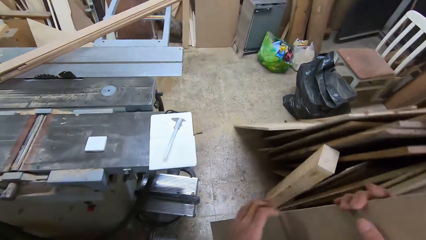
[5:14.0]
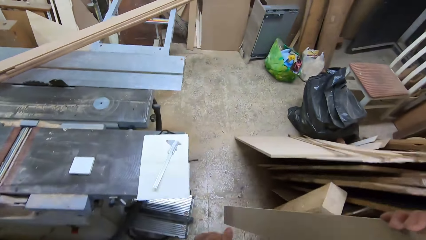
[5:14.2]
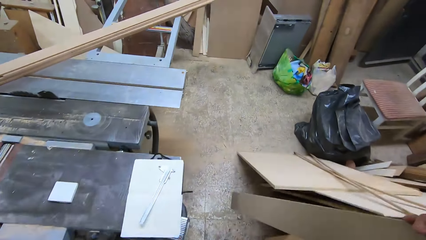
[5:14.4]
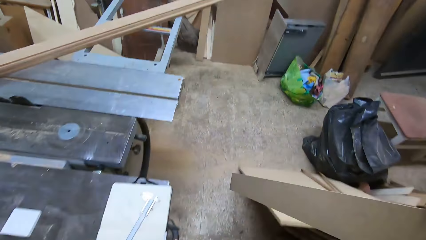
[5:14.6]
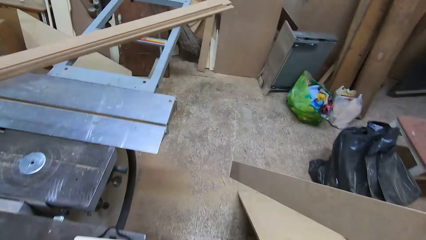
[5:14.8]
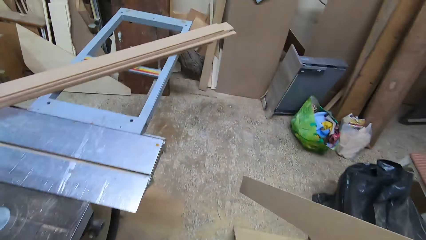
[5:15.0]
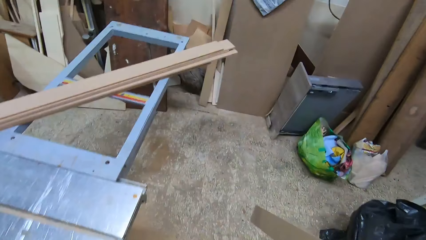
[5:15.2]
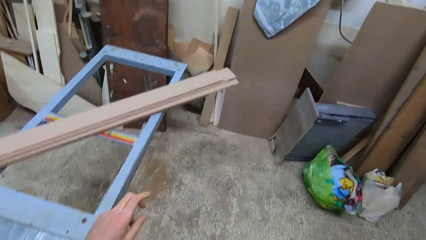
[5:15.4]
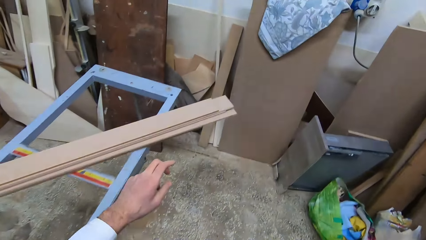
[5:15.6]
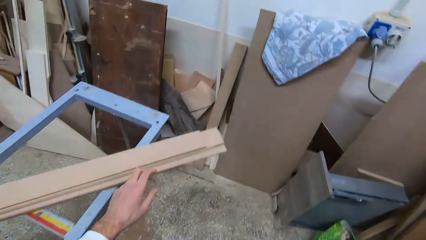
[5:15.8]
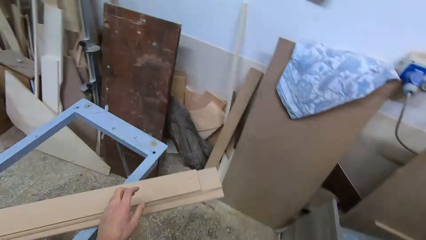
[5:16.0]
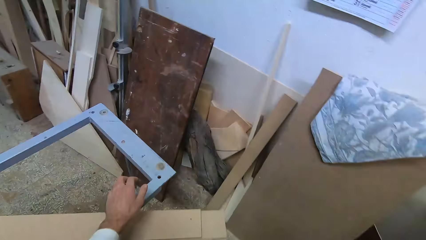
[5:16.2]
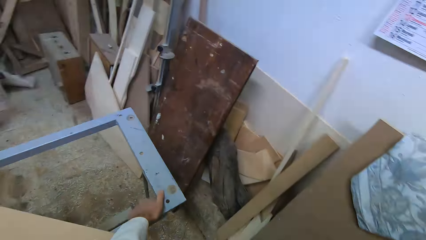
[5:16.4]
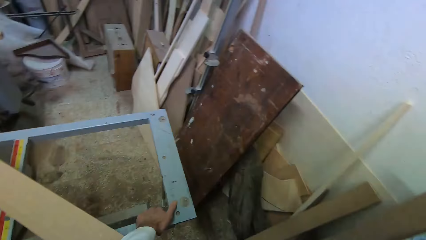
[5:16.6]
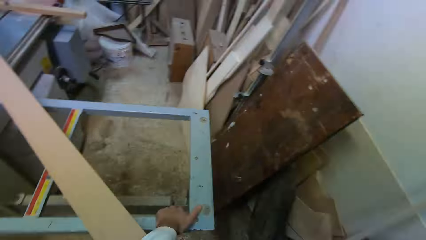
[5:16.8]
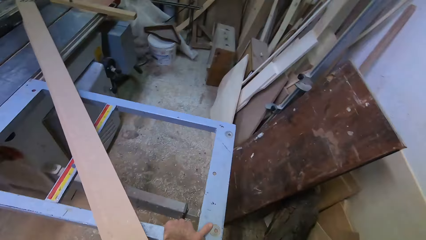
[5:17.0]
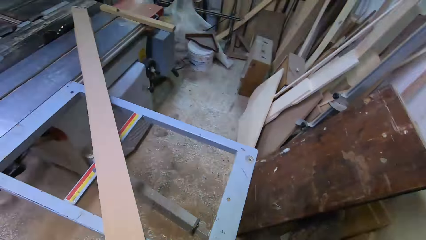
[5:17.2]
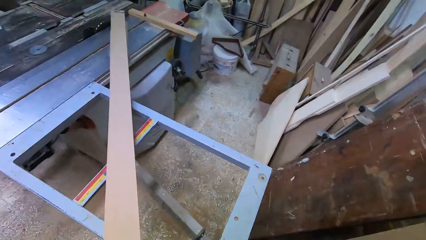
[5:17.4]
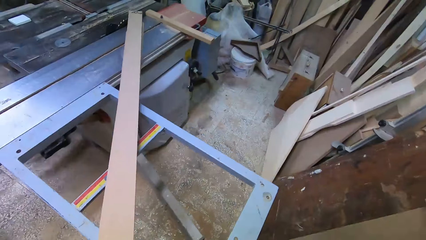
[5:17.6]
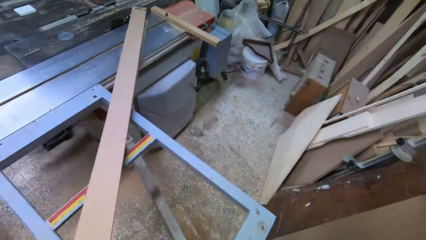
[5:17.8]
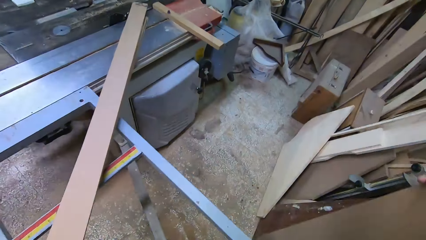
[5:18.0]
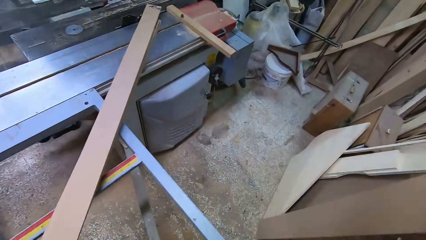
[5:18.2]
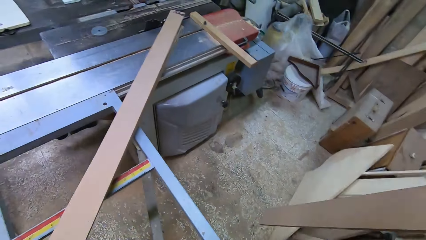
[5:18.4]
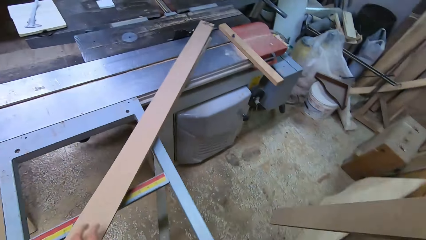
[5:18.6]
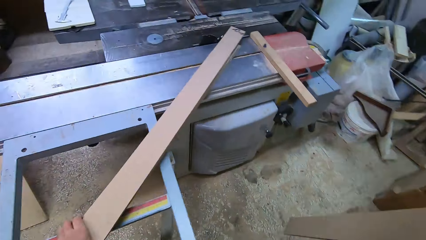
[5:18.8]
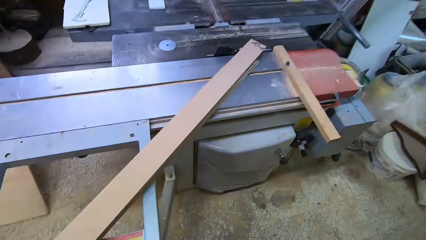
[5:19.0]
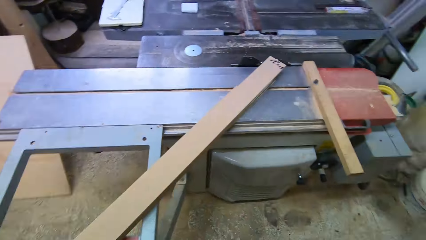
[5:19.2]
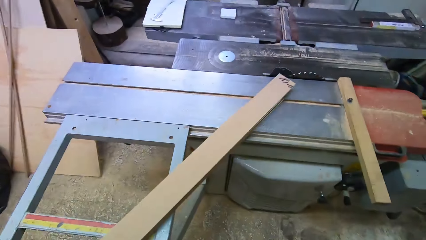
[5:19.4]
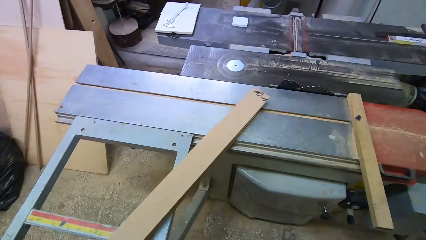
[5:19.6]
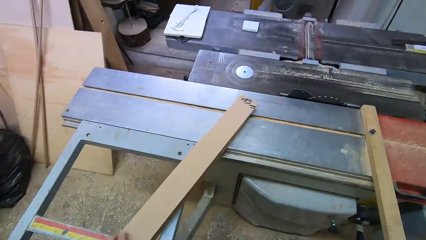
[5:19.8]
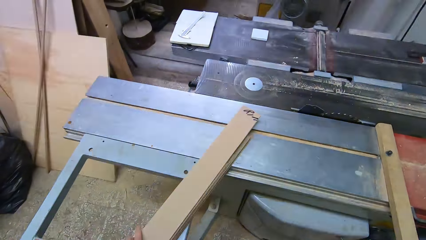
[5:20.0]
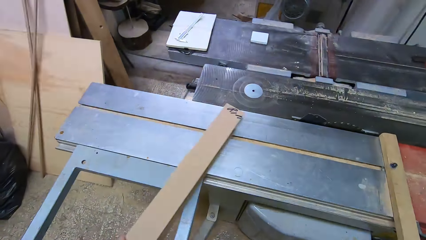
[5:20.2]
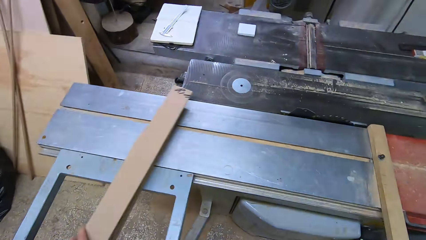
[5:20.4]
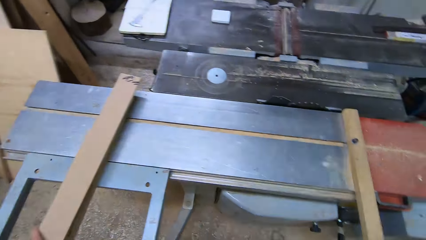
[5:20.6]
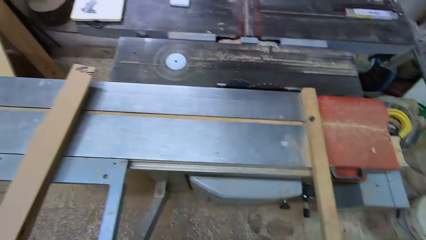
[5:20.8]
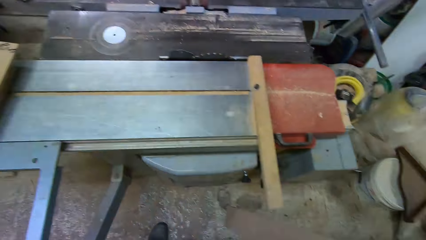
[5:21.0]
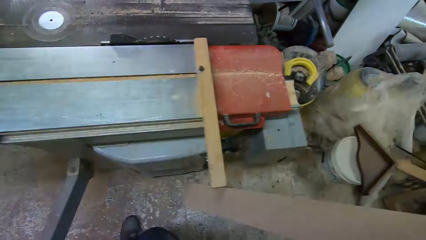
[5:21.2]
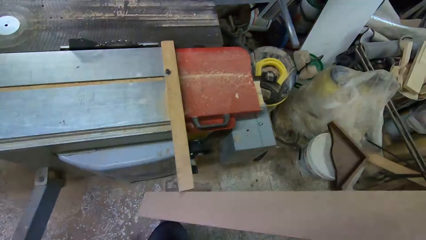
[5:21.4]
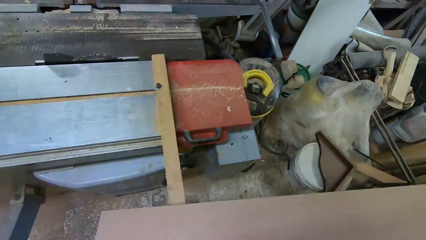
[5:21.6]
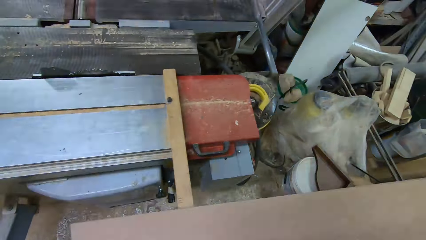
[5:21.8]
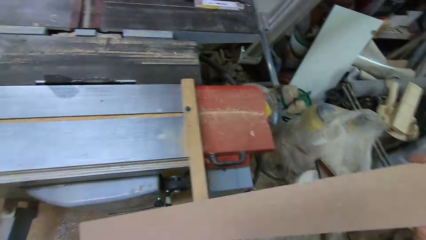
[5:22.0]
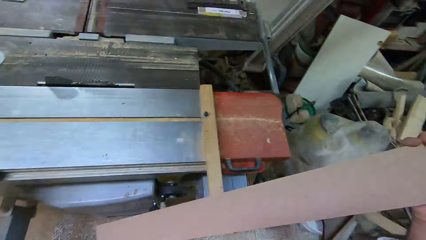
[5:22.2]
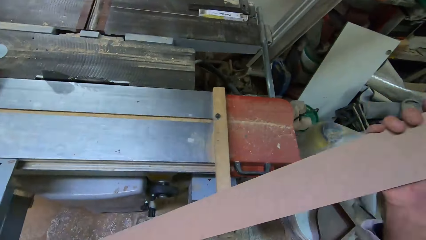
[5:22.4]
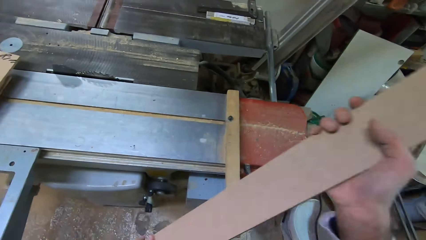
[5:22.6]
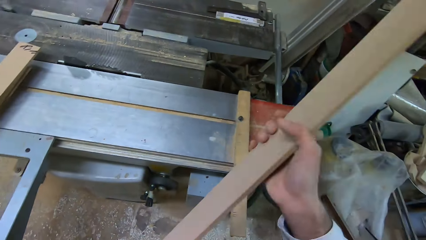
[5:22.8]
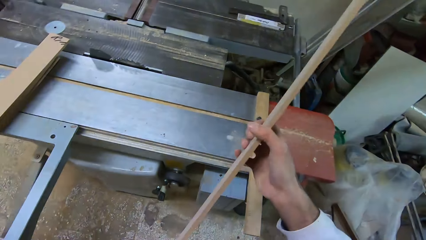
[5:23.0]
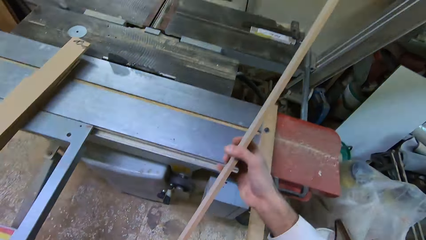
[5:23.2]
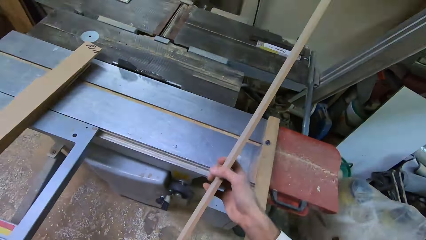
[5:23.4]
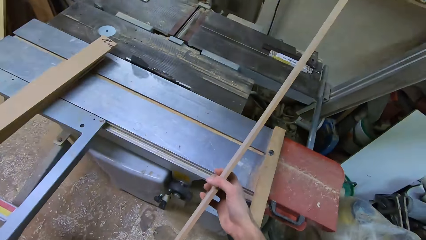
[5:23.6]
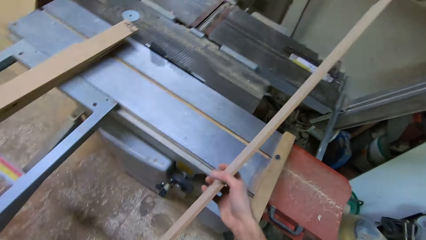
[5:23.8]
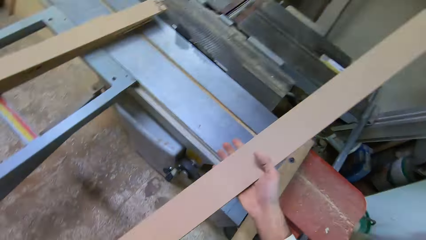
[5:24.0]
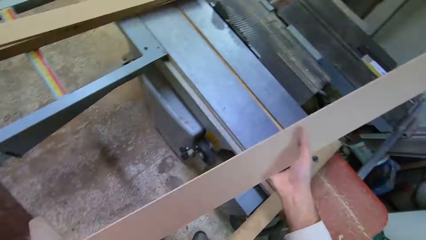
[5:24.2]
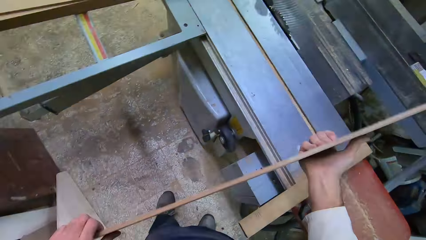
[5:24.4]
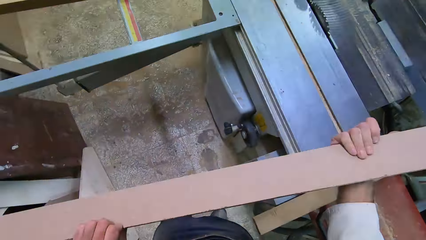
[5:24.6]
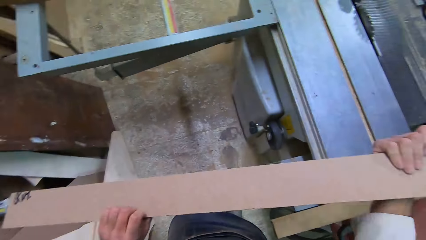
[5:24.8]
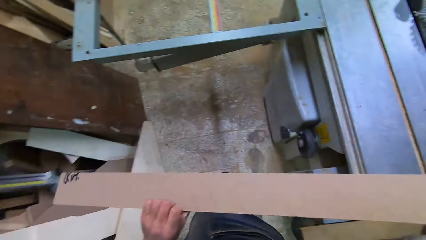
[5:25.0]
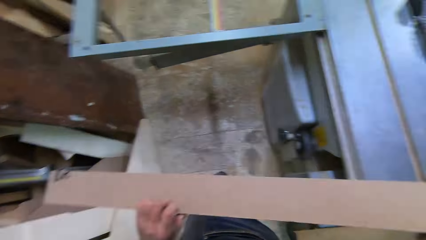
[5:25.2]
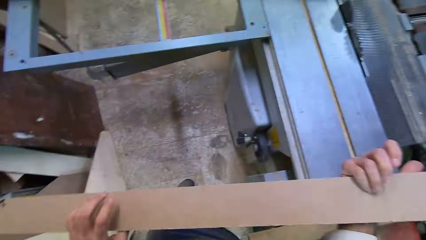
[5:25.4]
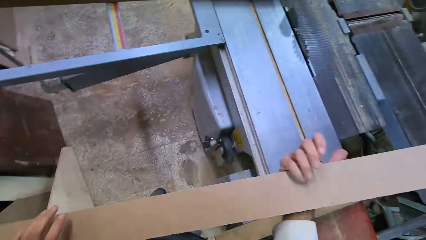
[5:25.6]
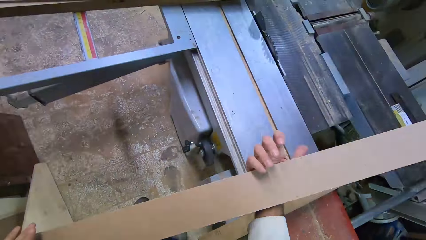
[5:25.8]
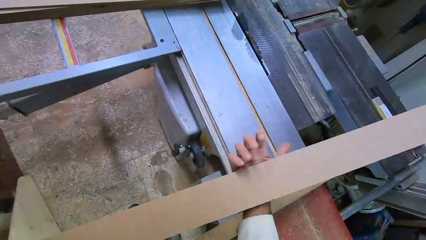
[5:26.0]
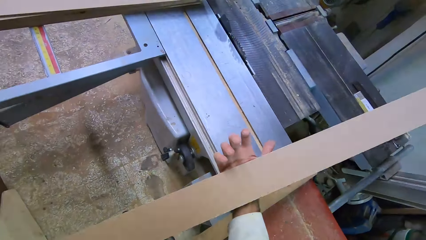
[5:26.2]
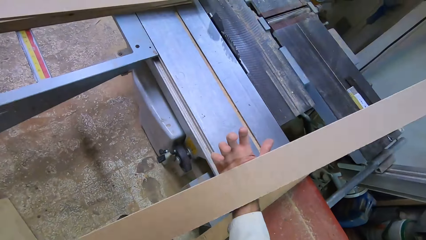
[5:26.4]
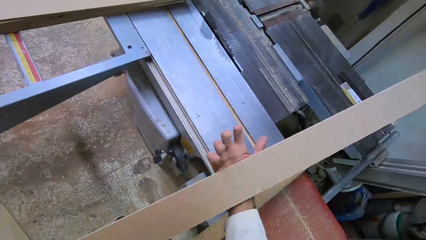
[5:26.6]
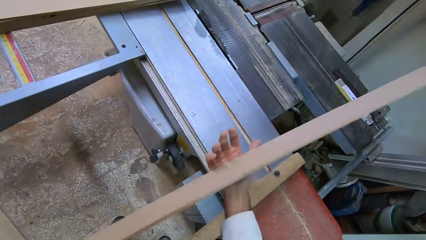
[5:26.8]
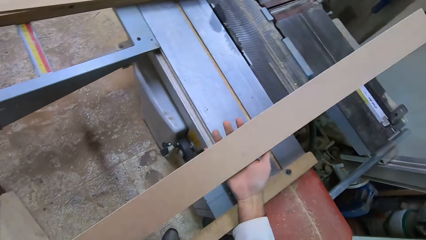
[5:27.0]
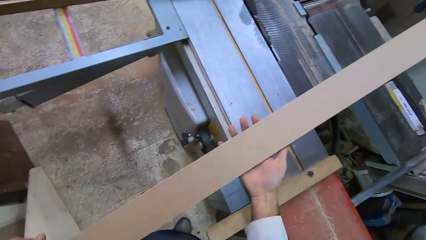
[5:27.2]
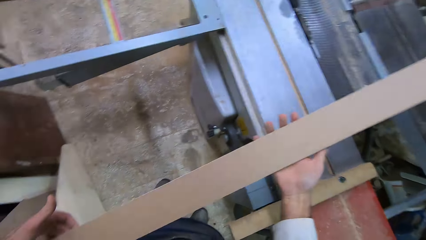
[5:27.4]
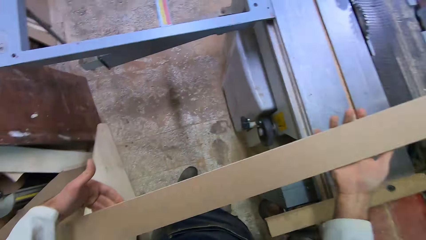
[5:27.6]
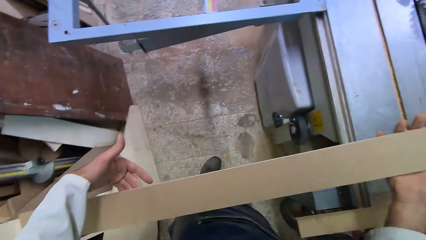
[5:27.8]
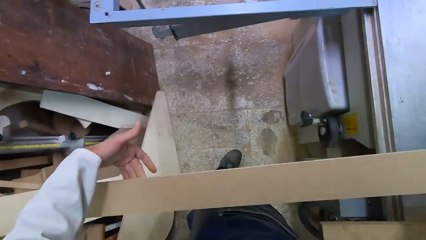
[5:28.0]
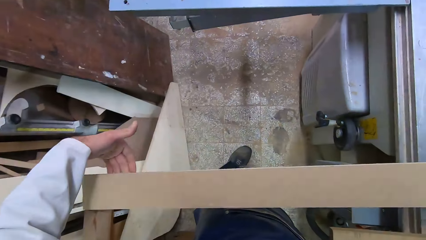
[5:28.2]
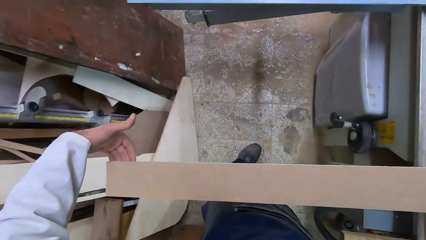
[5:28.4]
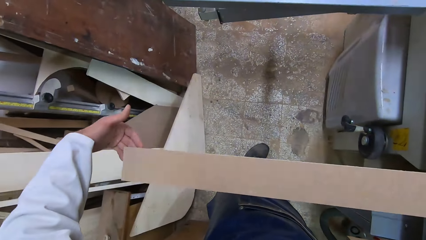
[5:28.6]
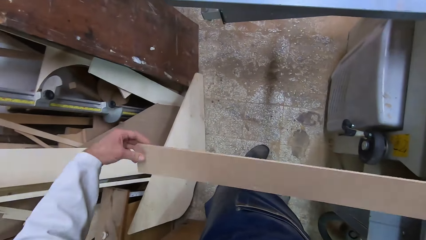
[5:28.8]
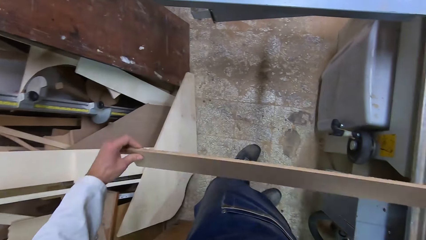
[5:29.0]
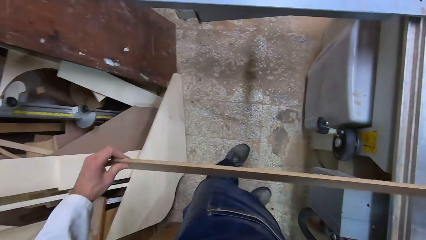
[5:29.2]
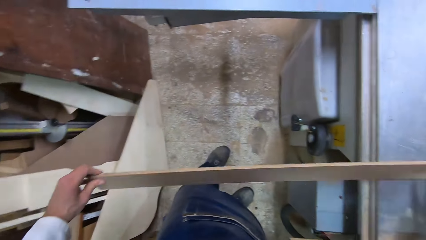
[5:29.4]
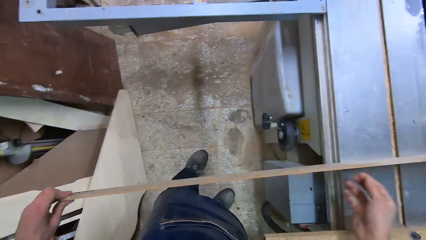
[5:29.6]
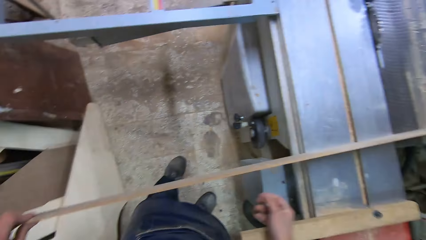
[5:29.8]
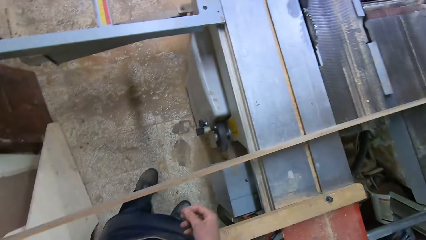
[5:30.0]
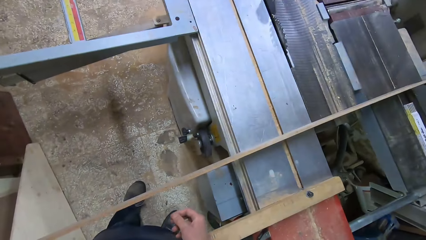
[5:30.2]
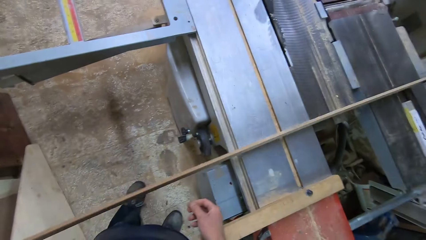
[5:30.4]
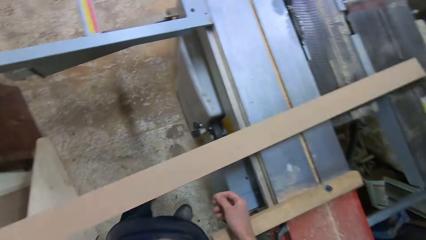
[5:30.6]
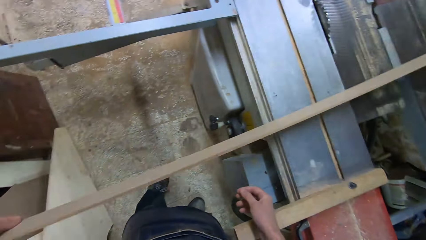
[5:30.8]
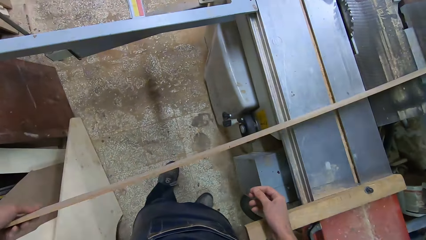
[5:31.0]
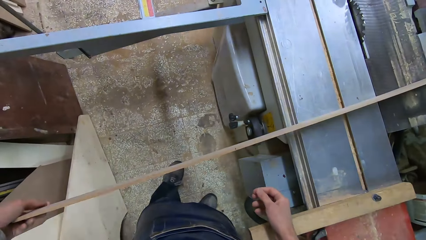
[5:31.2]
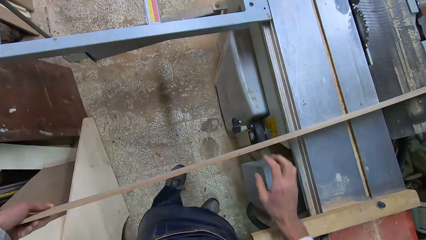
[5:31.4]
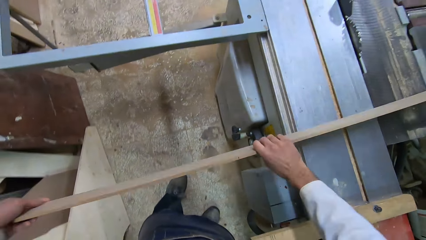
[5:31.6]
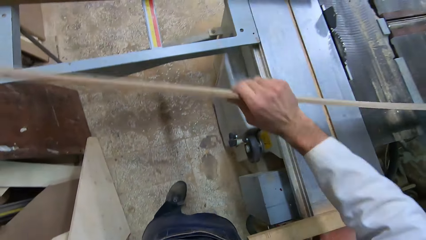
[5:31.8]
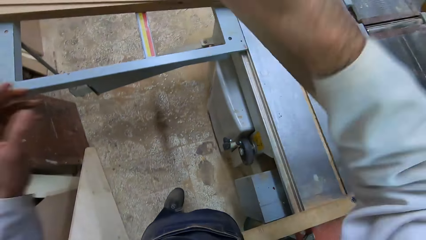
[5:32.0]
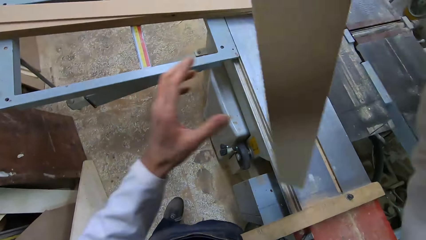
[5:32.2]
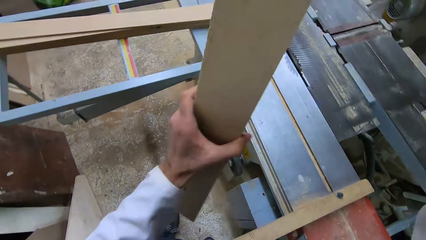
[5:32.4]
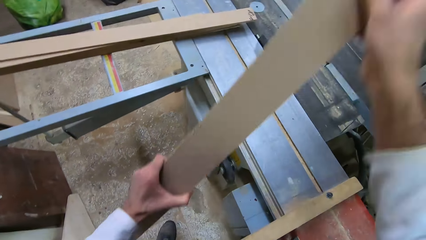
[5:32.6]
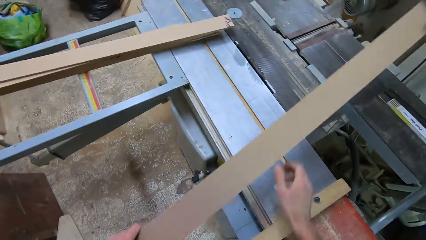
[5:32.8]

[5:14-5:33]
The camera wearer holds the machine. They move a piece of wood on the sliding carriage. They examine the wooden plank. They place the wood on the wood machine cutter. They check the wood.
